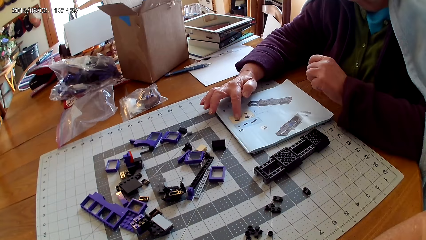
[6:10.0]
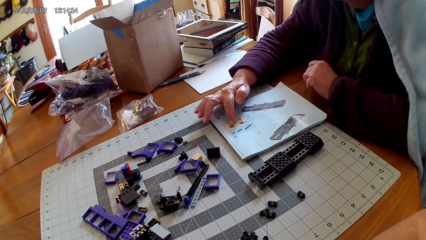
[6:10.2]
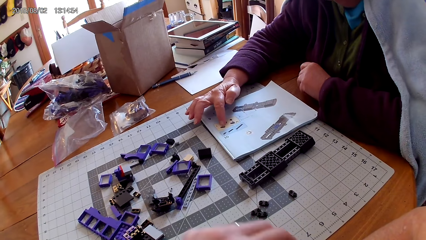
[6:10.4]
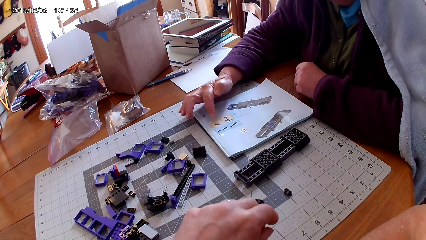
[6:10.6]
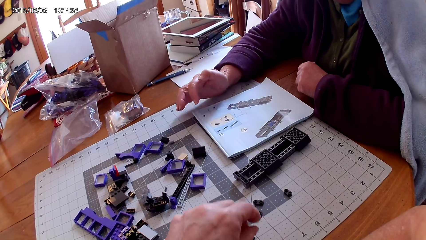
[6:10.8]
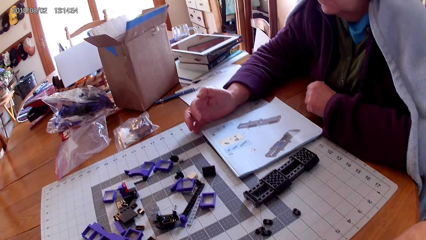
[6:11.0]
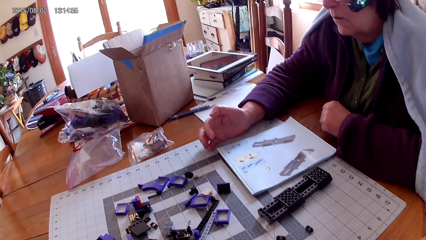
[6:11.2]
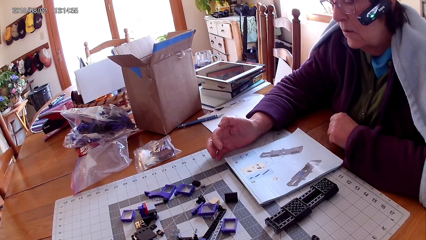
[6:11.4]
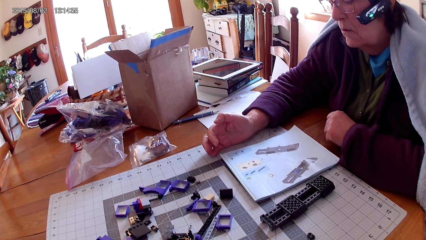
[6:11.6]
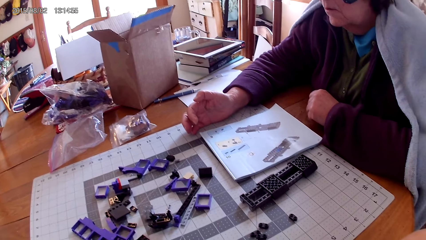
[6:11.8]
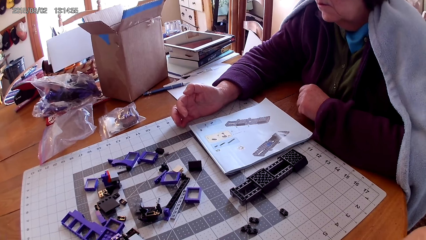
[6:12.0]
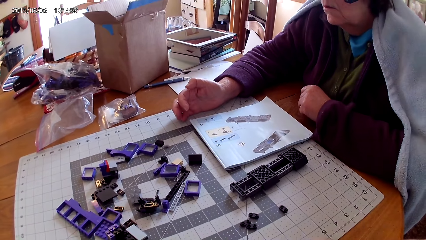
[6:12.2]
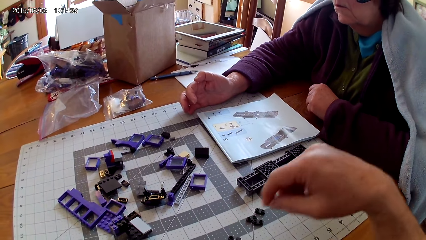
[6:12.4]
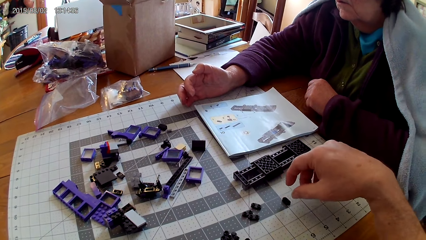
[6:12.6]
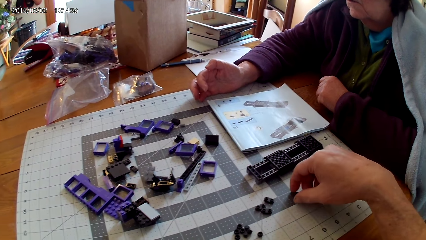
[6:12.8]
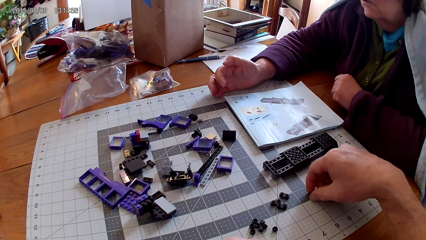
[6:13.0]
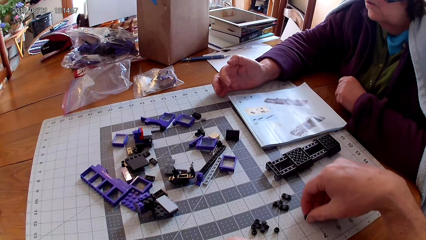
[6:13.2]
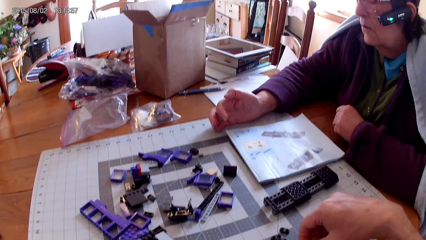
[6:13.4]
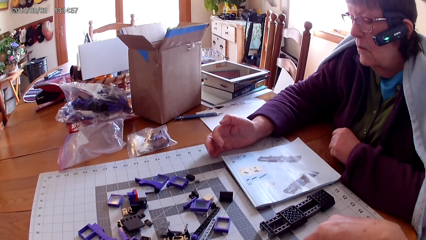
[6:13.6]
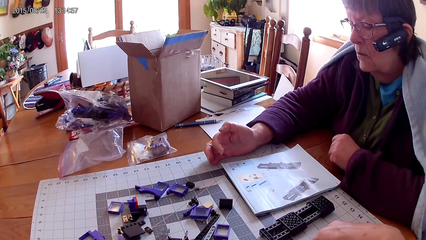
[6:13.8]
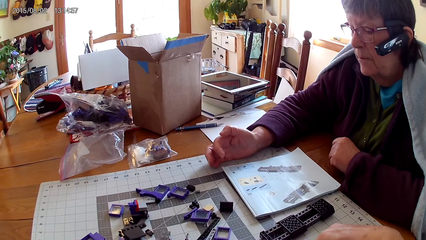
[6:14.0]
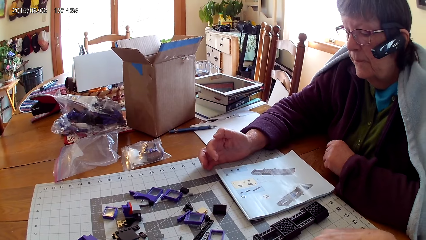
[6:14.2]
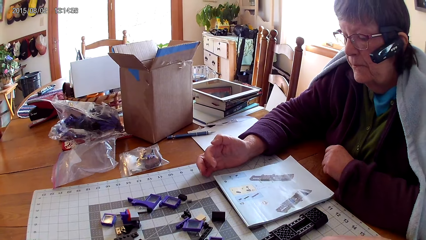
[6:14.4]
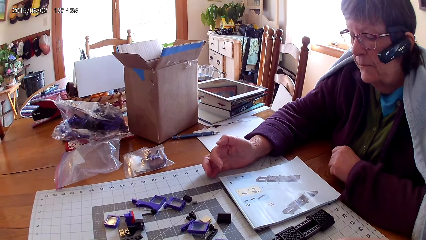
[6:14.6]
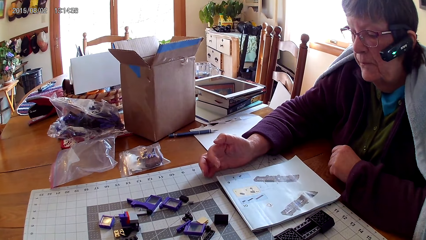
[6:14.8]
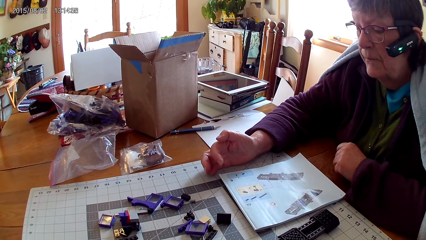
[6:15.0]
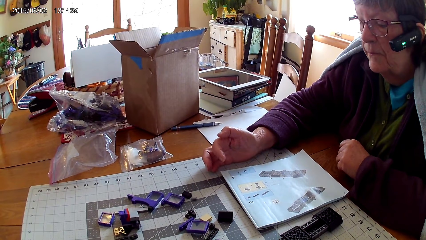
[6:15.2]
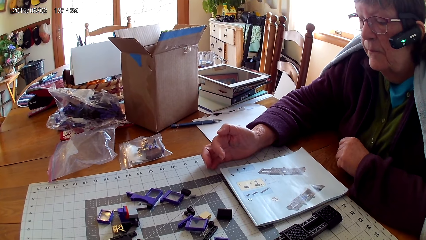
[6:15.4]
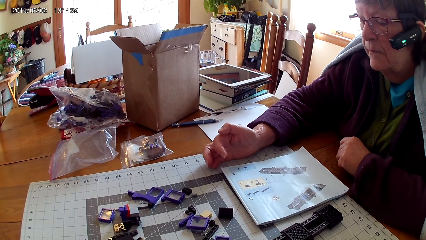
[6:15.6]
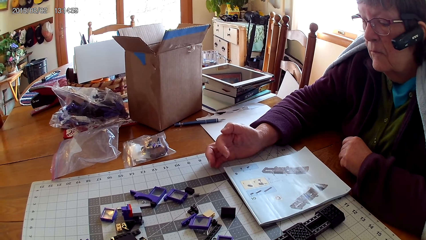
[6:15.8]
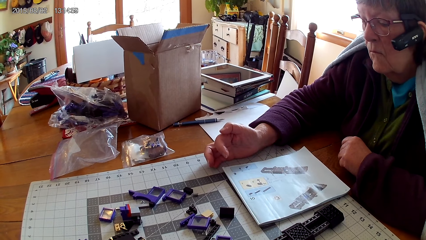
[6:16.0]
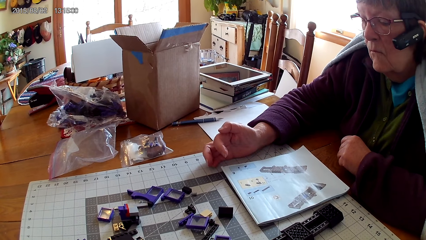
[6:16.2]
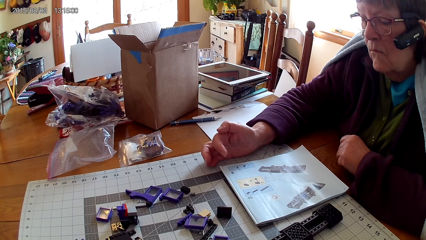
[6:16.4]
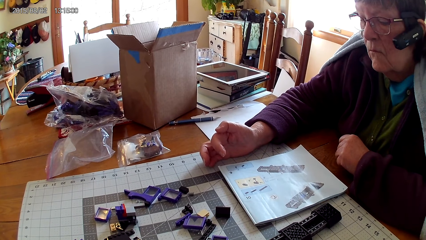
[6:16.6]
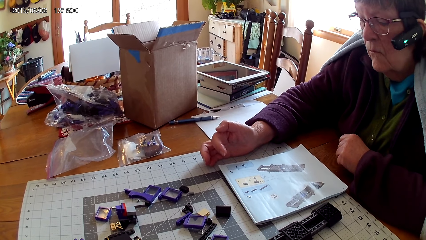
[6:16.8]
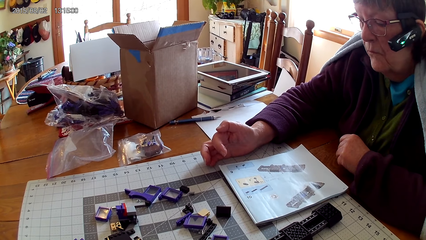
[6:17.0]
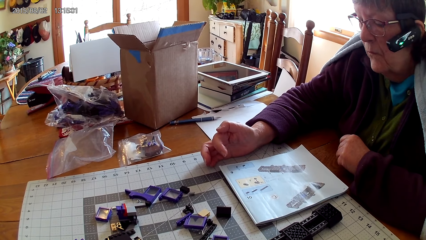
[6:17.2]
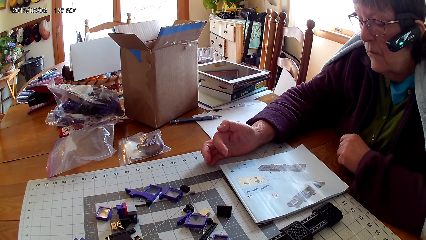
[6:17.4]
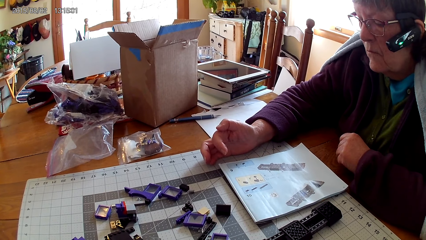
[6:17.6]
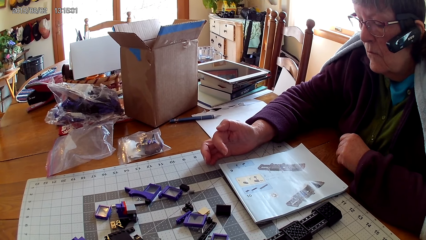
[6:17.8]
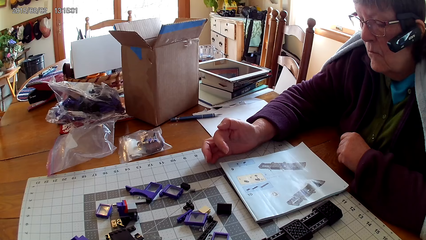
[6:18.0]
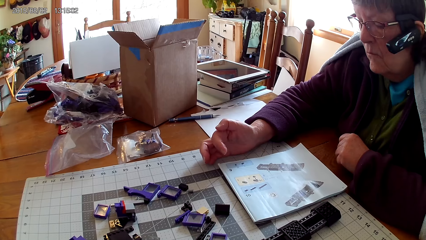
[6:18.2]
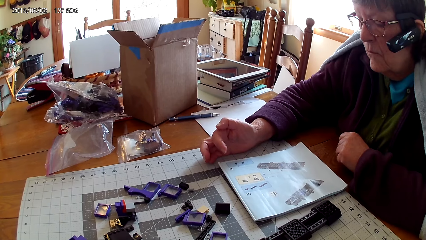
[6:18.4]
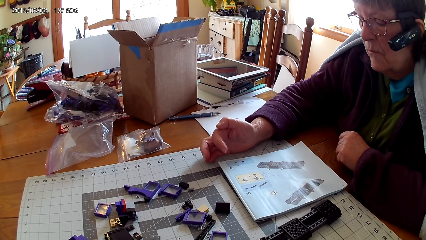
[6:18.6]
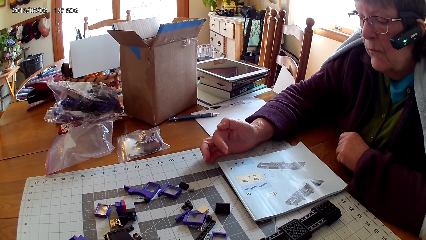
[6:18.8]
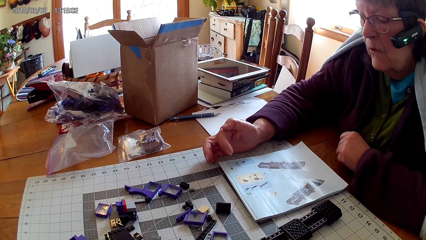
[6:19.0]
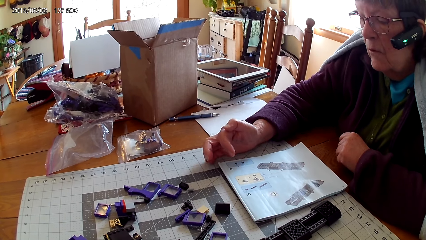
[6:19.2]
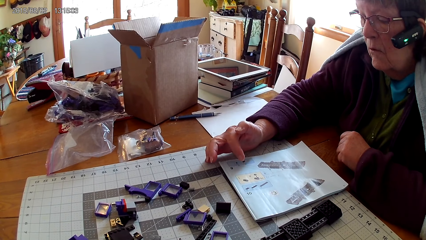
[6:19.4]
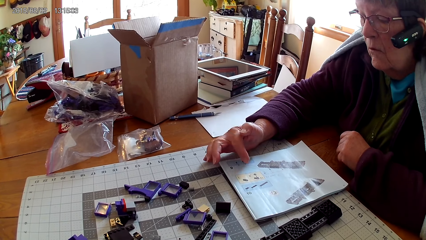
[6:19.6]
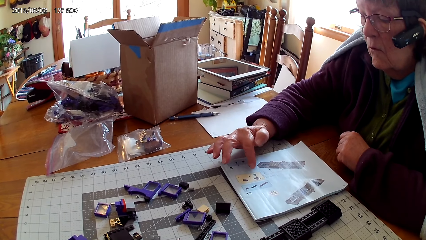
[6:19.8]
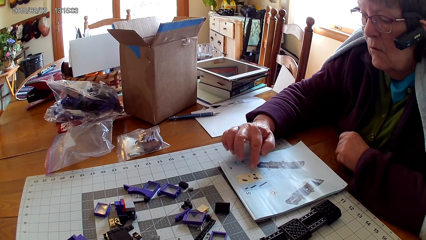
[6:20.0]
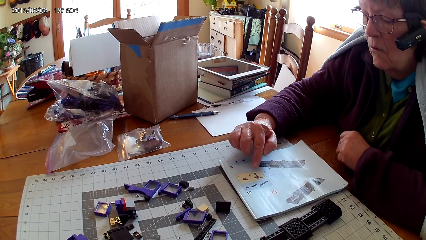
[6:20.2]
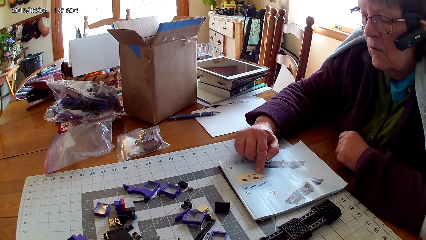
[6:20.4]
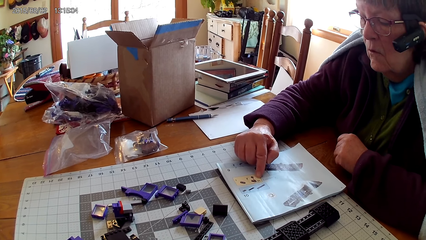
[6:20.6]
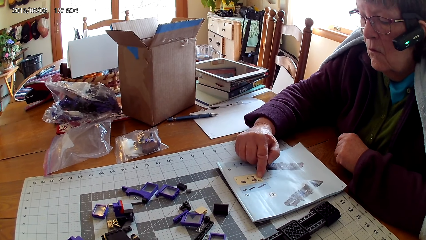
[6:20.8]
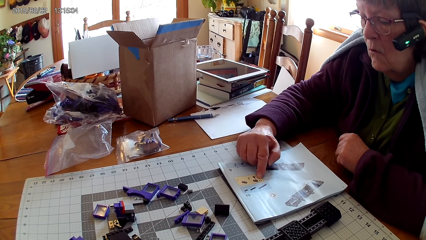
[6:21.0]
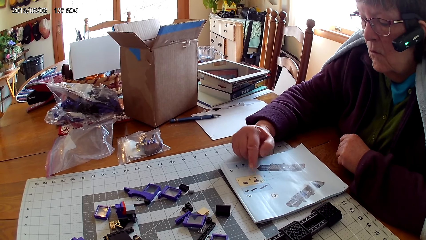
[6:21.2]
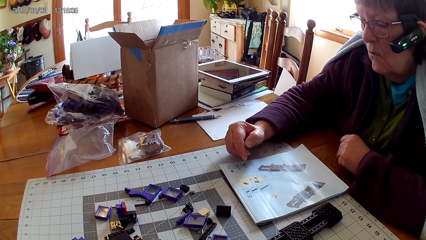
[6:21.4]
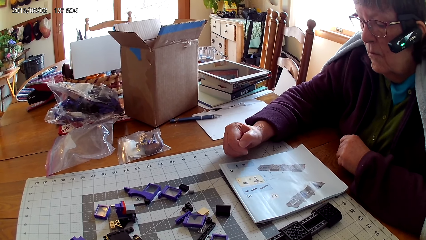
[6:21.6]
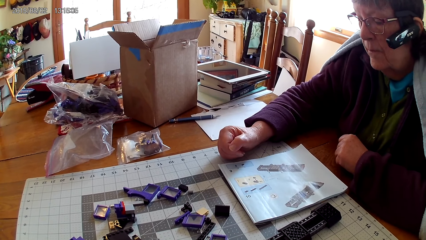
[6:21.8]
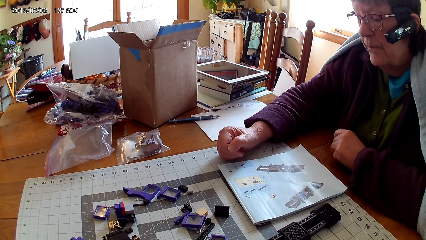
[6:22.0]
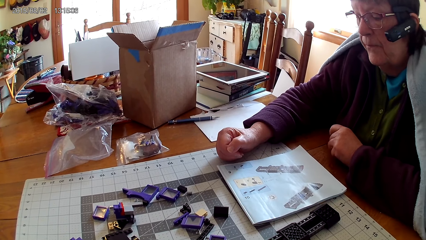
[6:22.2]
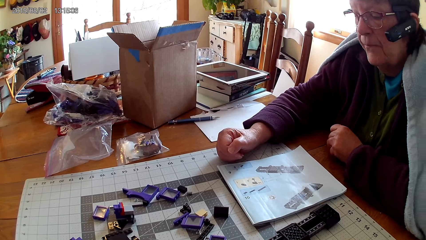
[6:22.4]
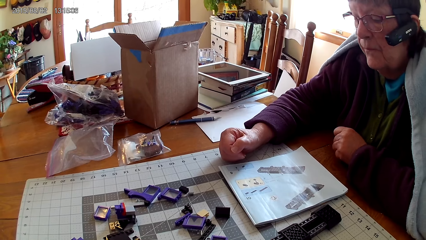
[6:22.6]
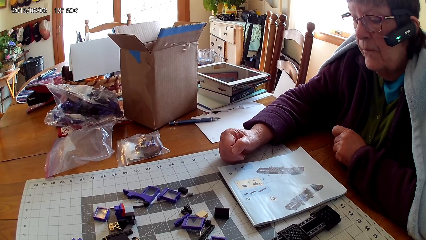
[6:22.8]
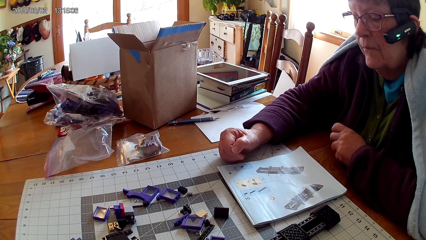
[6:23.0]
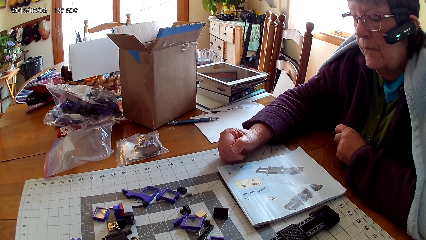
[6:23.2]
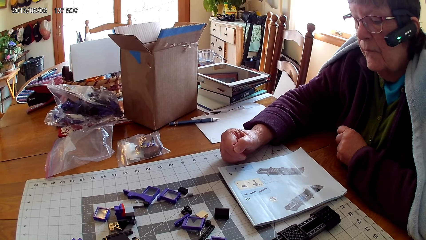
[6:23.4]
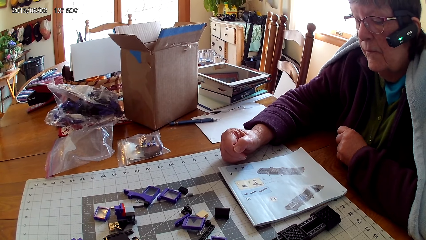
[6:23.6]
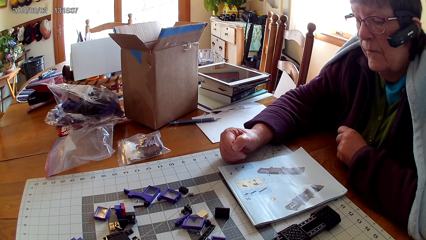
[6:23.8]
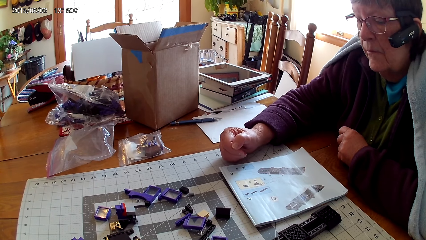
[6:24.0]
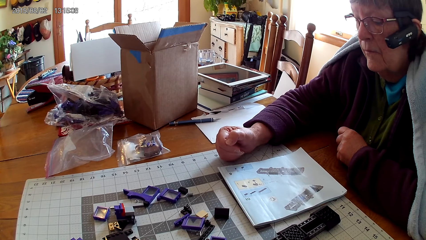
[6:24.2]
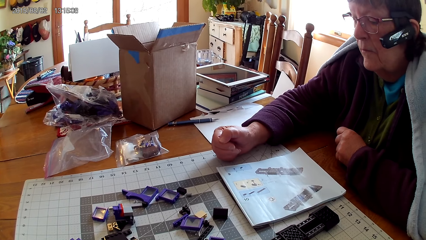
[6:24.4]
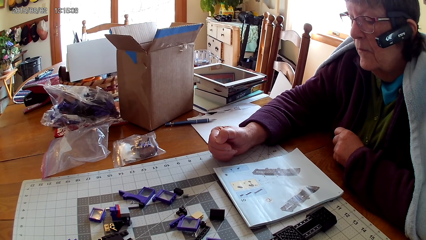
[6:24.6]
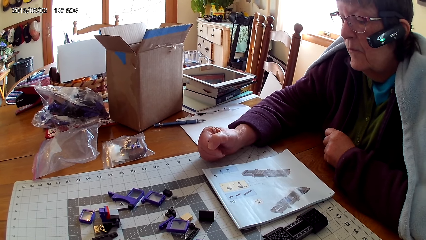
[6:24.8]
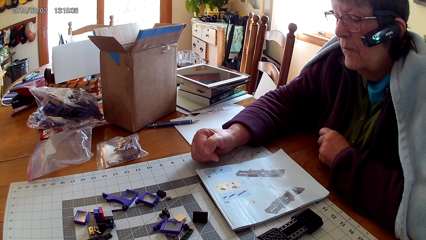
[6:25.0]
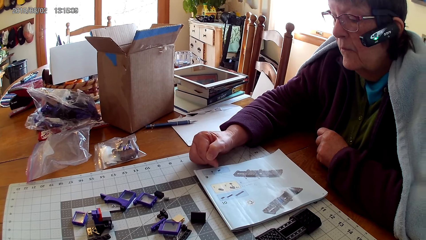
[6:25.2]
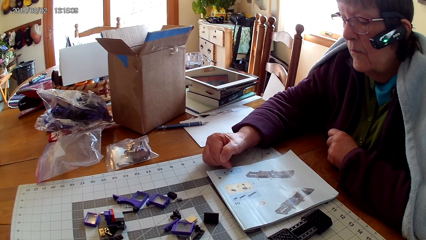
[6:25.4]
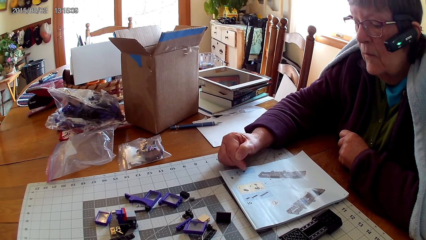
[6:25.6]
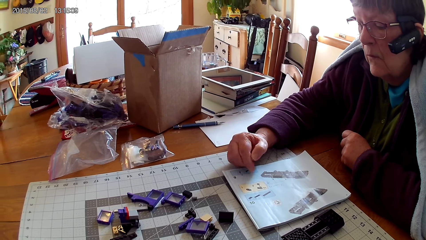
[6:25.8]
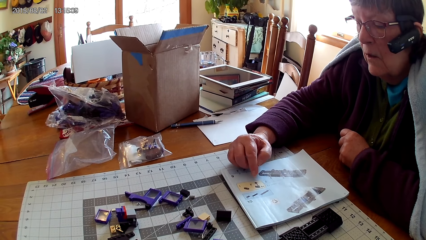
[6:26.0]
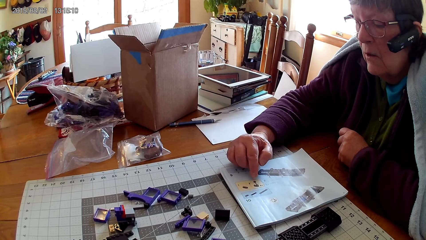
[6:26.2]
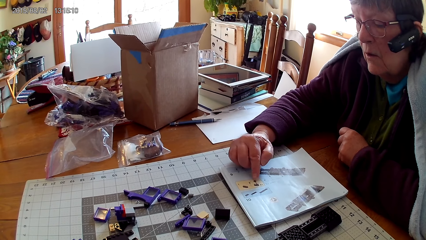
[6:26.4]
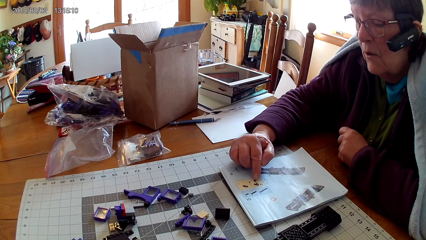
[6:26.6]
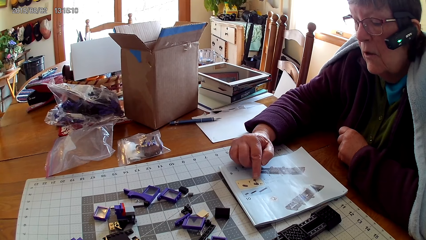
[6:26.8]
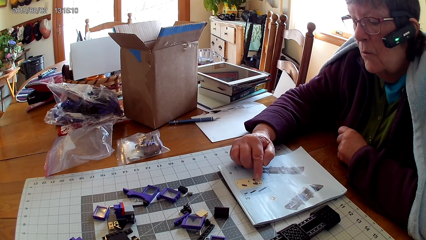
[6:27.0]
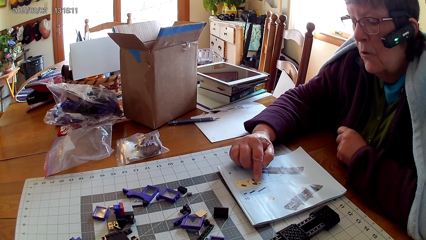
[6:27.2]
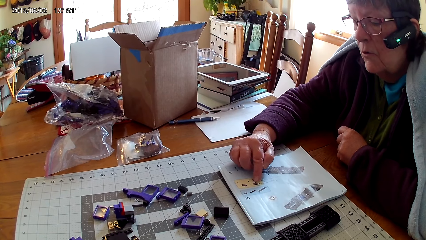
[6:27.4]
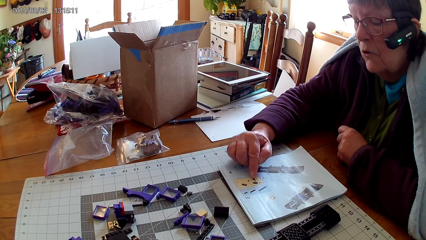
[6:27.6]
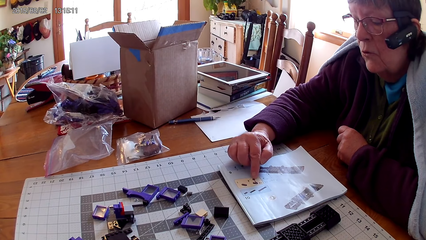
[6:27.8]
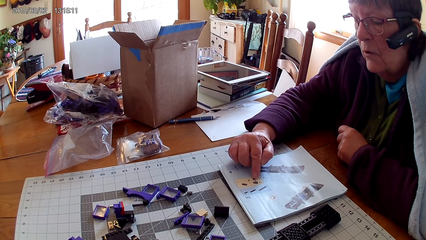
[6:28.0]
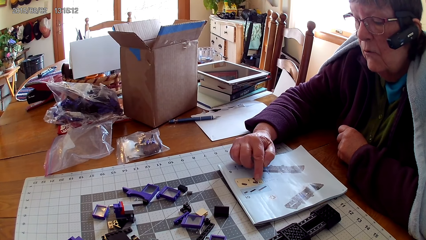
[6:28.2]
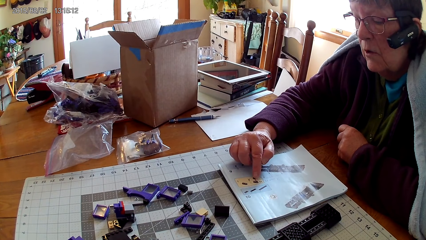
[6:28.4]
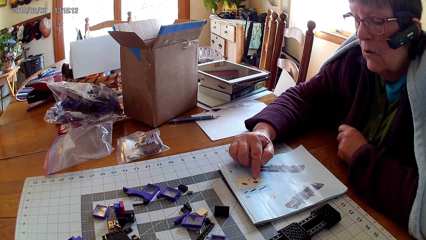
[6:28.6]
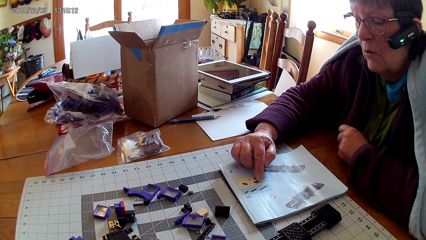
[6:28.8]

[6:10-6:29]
The woman points at the picture in the manual book. The camera wearer arranges the spare parts. The woman removes her hand from the manual book and reads the manual book. The camera wearer raises their hand. They hold a plastic. They arrange spare parts. They look around. The woman points at the picture in the manual book and touches the book with her finger. She removes her hand from the manual book, reads the manual book and points at the picture in the manual book.
